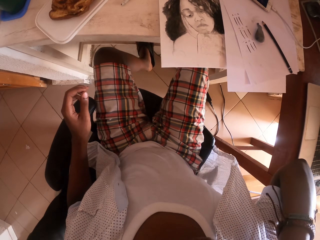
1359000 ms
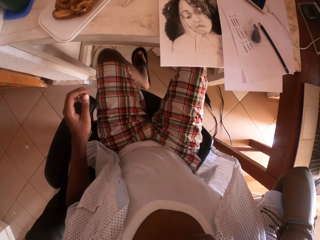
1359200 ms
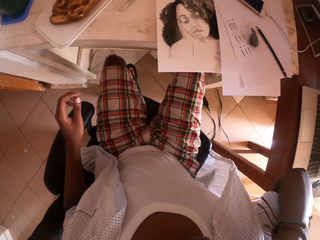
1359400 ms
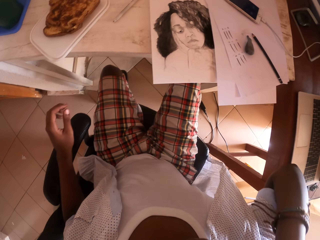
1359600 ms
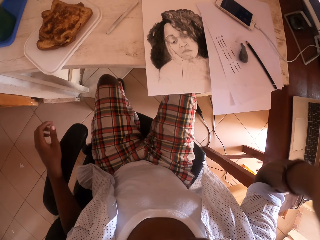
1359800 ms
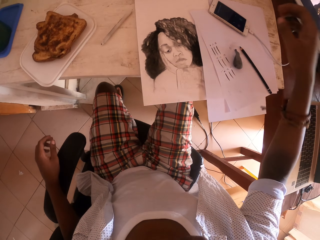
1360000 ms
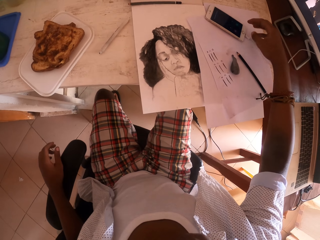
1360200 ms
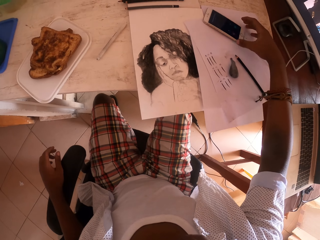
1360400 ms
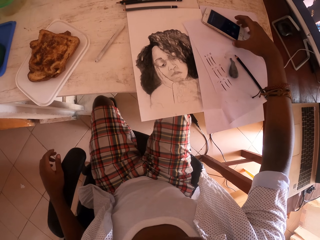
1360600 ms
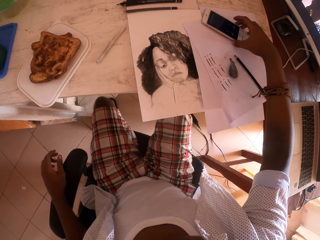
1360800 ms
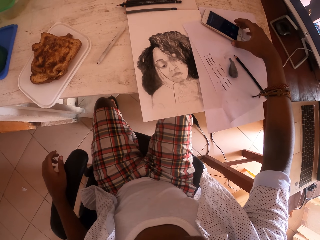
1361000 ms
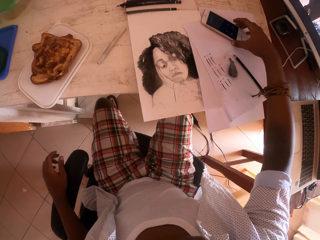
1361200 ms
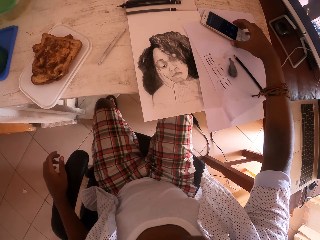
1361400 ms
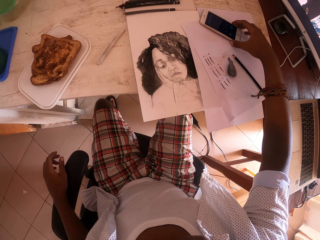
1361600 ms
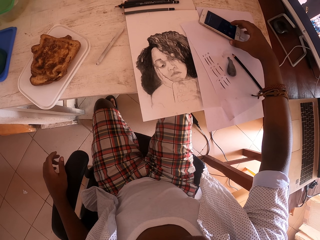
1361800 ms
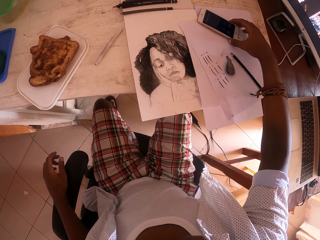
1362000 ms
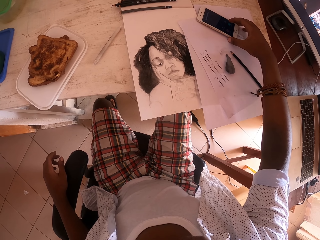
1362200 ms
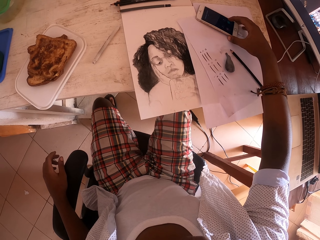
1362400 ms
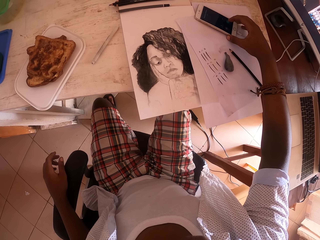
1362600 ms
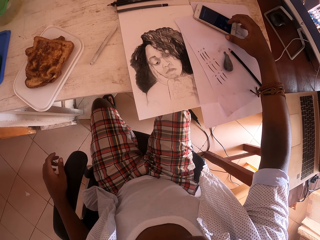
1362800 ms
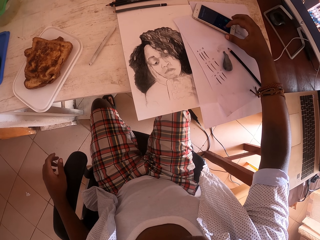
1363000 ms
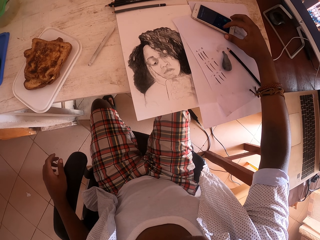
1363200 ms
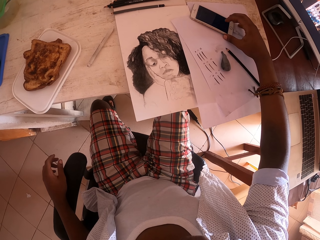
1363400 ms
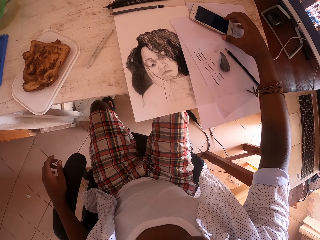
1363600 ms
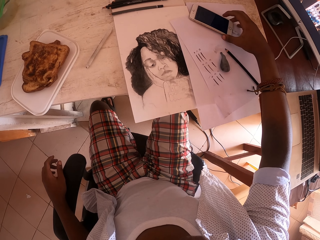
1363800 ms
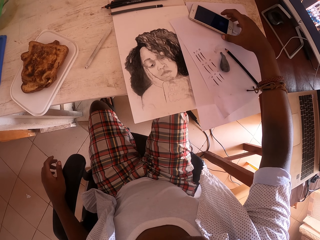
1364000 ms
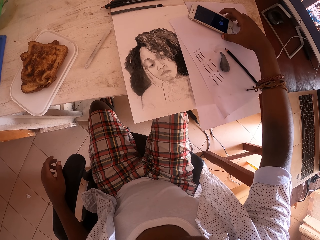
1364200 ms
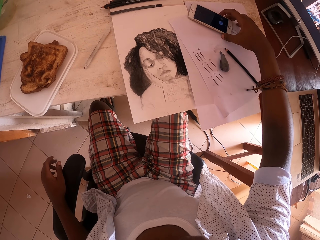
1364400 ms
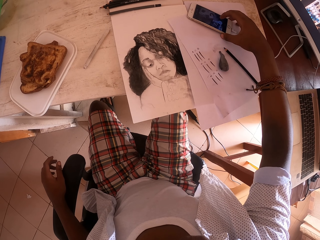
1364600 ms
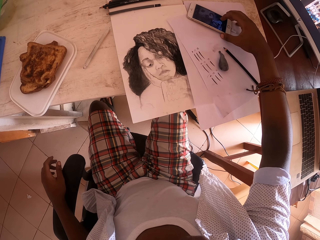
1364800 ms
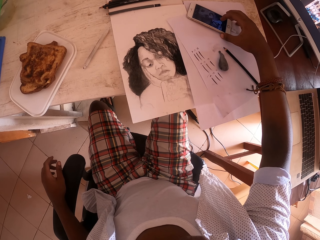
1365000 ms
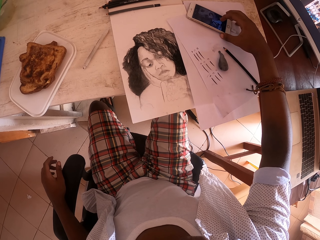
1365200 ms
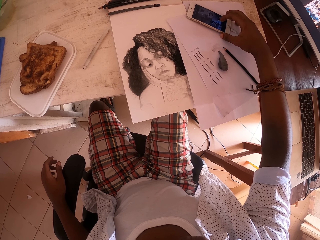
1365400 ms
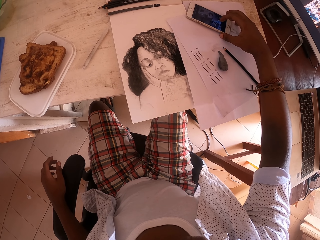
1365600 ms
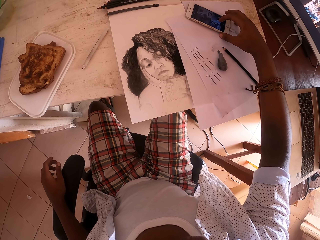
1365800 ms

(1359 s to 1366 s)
The camera wearer touches the head. They raise the right hand. They touch the phone. They hold the phone with the right hand. They operate the phone.
